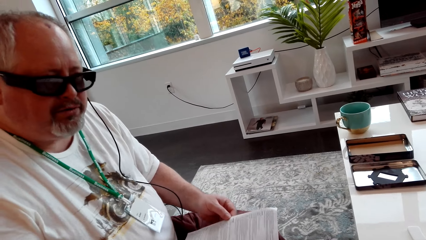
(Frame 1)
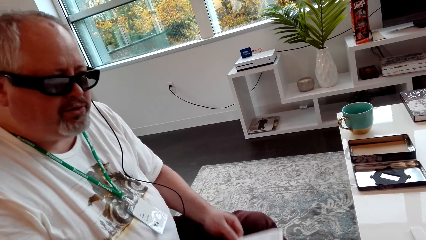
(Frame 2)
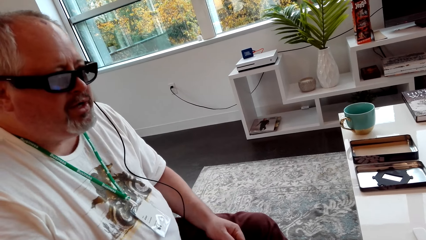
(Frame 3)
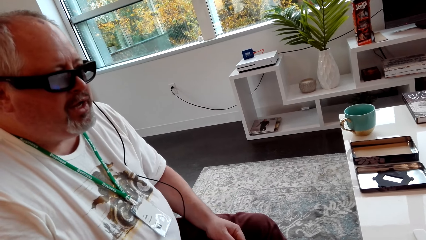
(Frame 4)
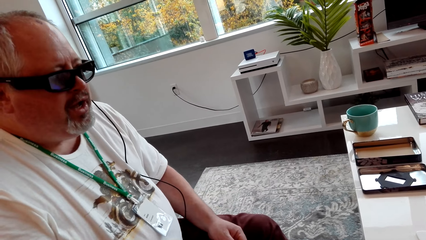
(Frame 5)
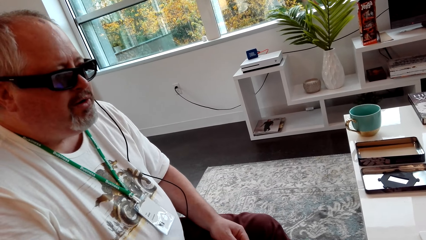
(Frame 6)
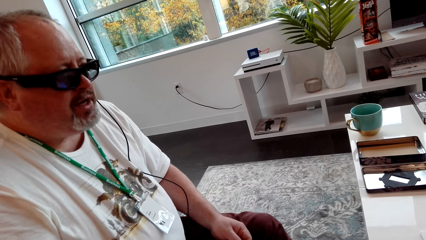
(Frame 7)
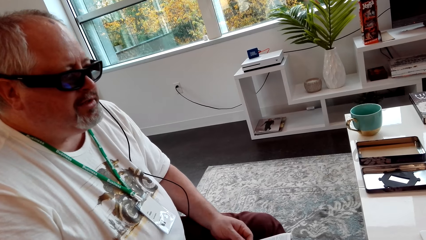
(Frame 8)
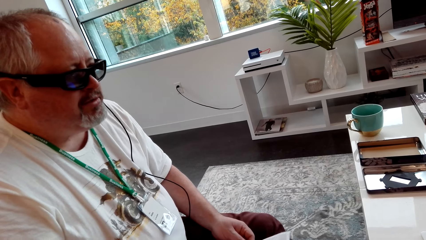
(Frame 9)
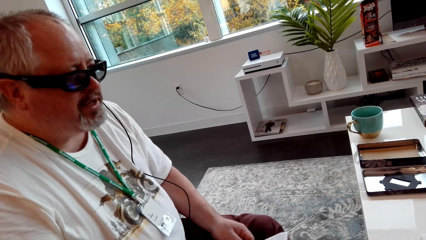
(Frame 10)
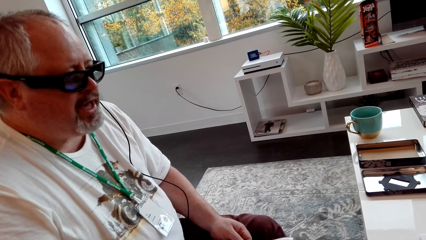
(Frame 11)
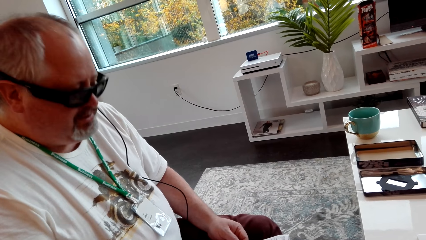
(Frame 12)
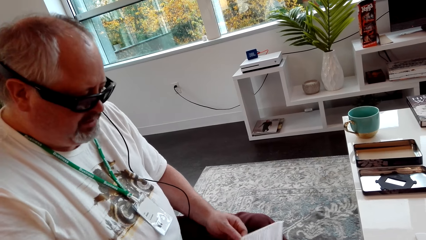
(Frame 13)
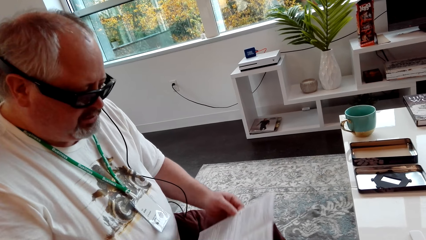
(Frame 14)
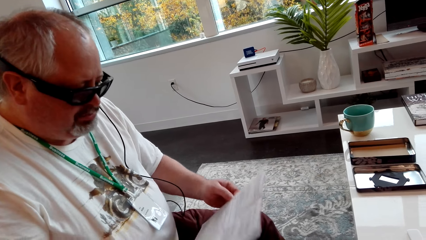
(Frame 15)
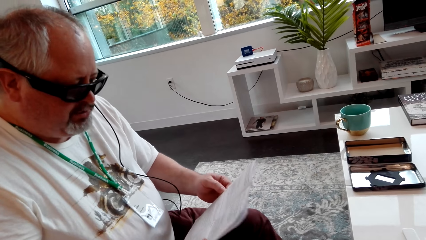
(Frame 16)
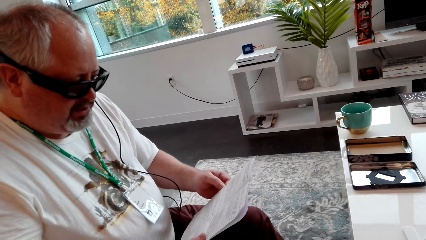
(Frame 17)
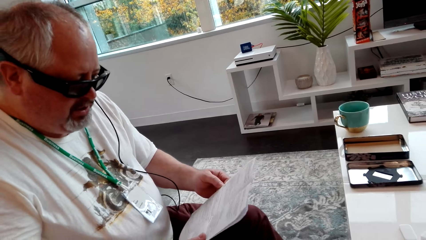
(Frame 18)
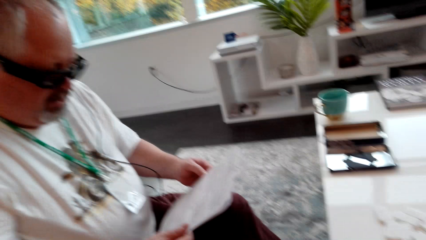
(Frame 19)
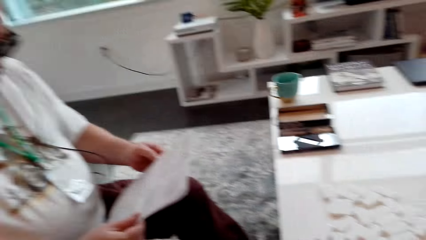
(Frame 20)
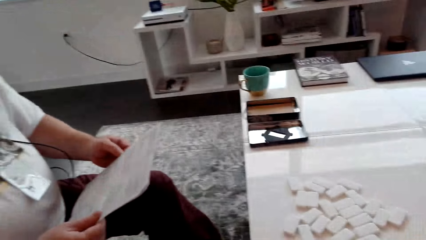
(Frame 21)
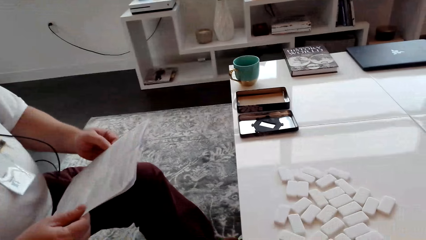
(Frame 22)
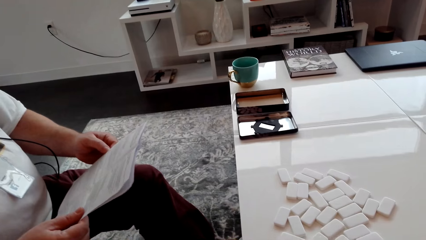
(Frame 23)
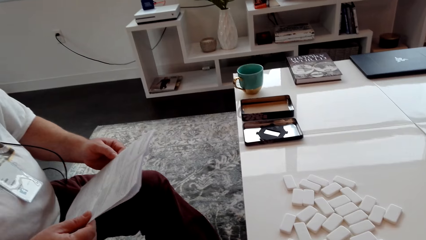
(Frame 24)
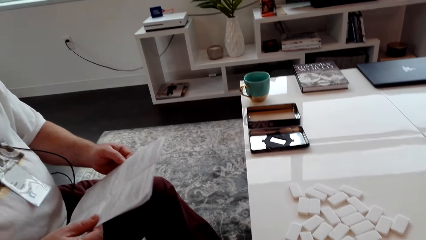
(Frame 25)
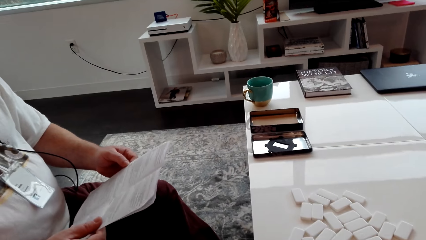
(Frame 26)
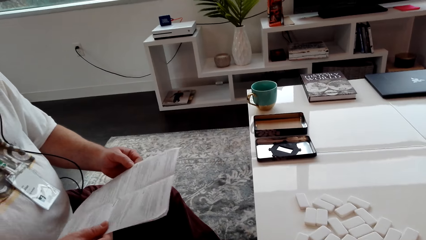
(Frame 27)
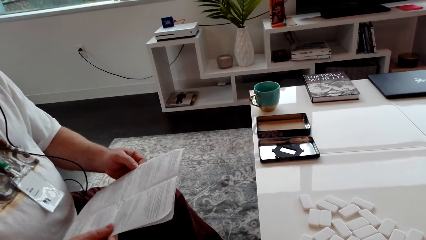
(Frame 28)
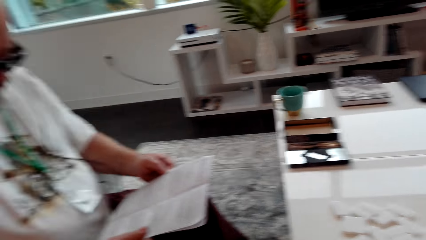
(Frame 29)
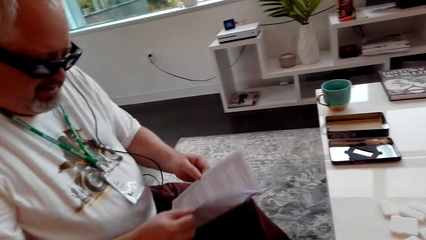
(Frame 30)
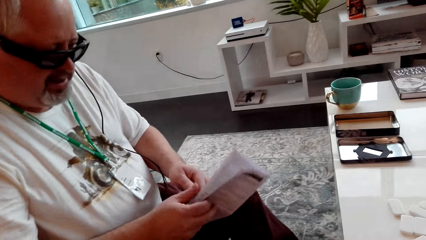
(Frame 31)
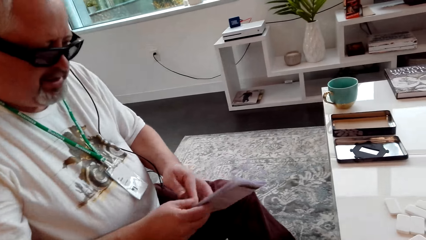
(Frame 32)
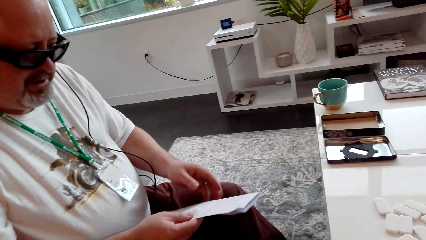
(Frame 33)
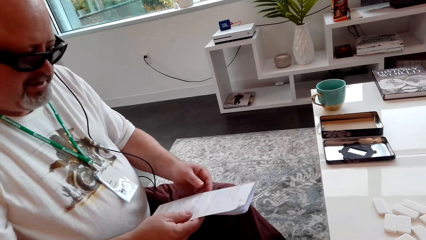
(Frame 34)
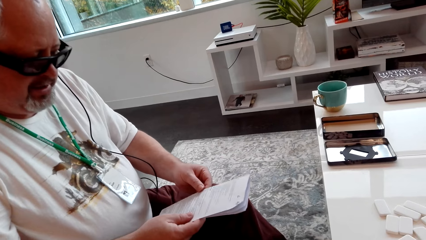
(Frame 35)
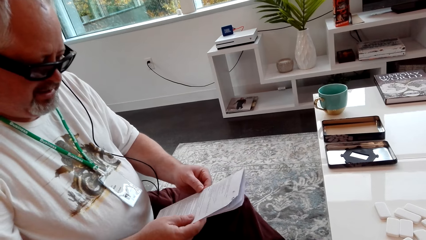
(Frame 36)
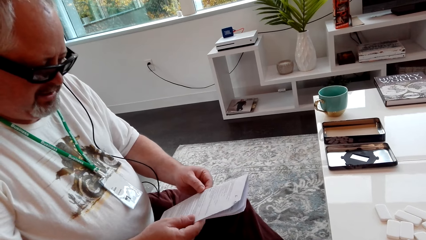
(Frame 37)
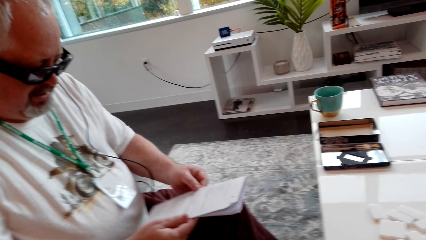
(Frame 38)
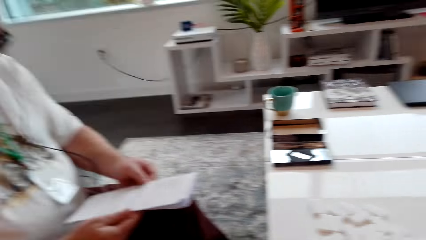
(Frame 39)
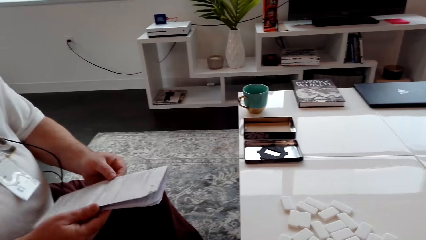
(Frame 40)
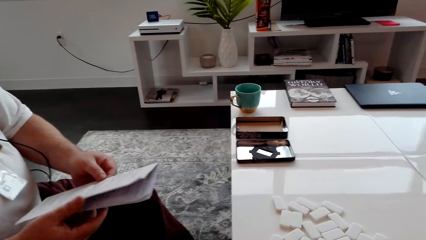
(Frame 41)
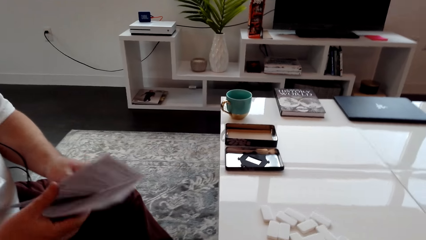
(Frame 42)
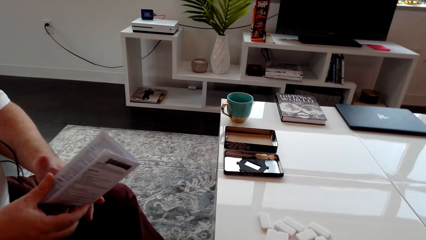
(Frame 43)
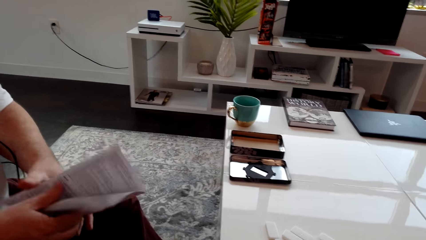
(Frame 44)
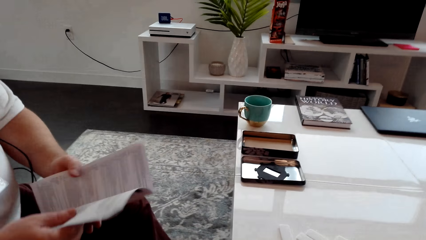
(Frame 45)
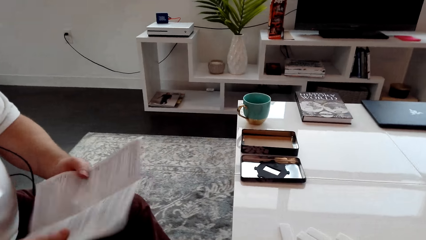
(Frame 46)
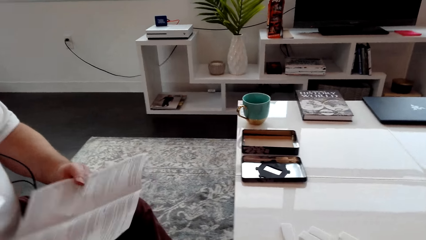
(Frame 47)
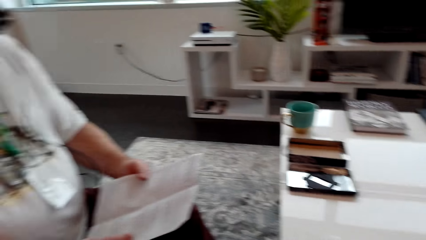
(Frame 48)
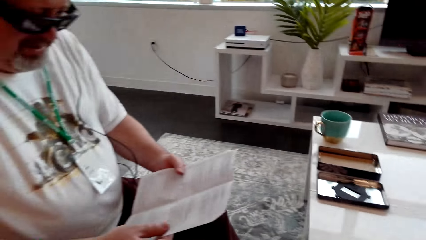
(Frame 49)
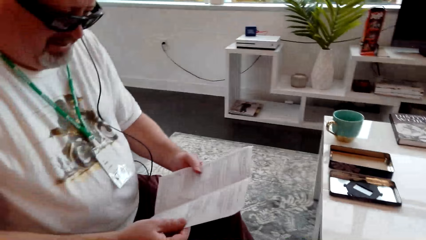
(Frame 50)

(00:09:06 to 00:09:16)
The camera wearer interacts with a man. The man takes a paper.

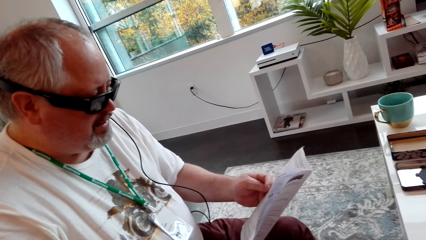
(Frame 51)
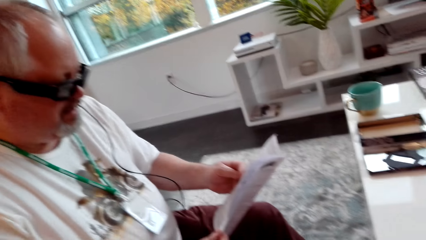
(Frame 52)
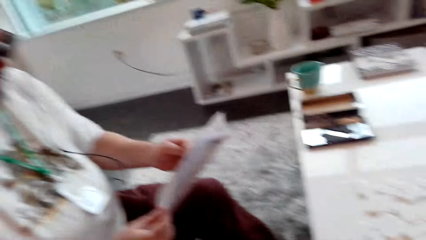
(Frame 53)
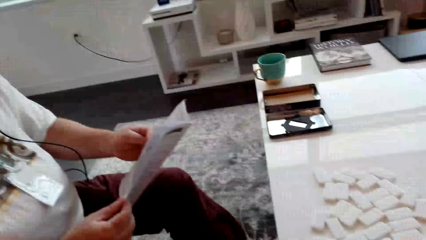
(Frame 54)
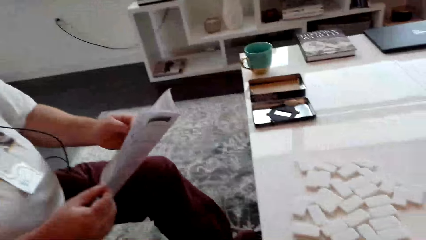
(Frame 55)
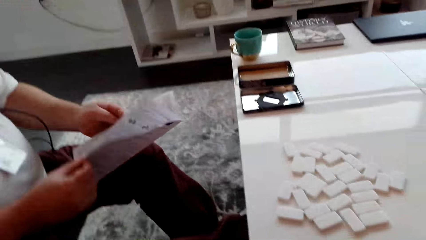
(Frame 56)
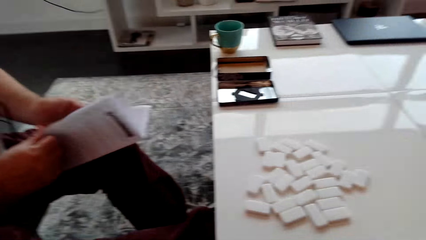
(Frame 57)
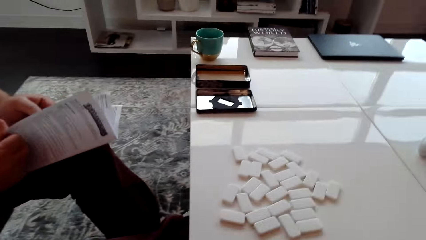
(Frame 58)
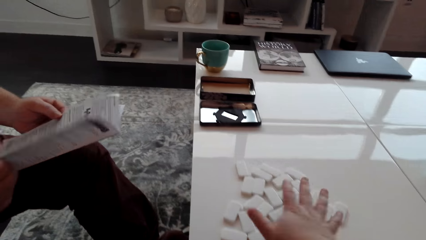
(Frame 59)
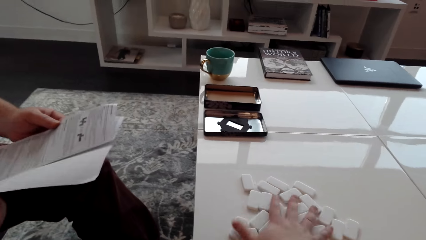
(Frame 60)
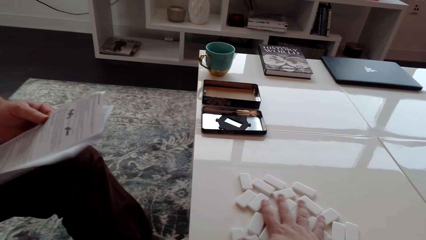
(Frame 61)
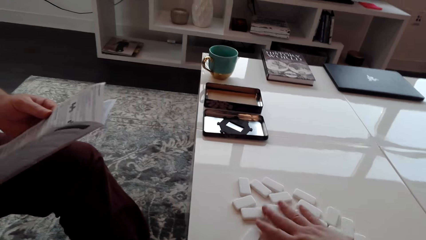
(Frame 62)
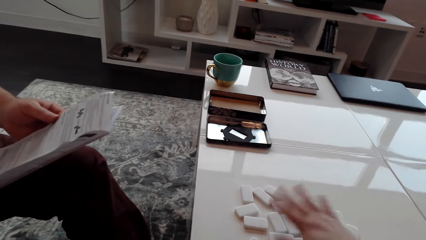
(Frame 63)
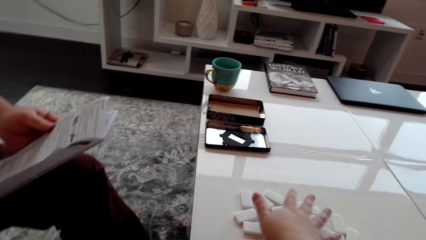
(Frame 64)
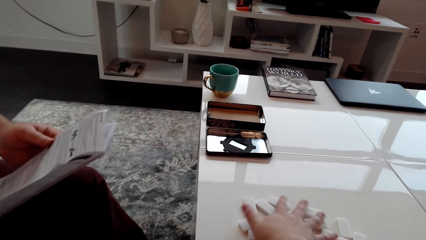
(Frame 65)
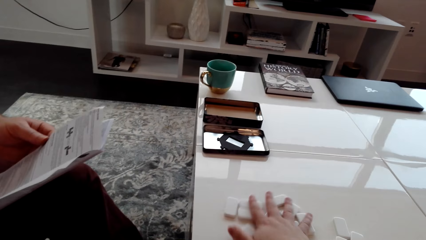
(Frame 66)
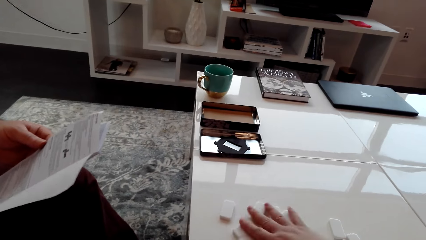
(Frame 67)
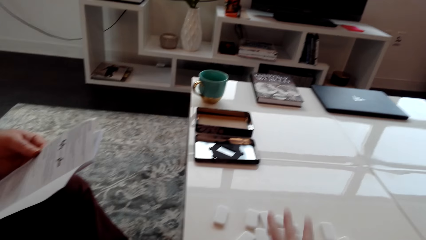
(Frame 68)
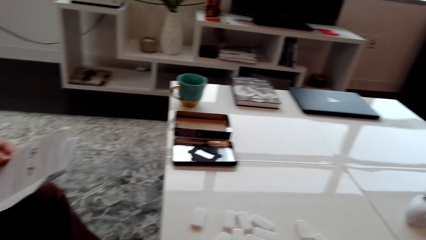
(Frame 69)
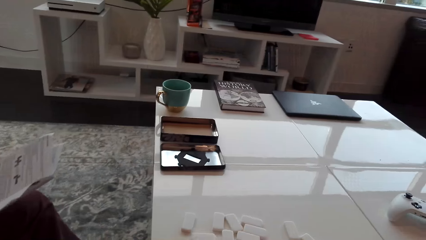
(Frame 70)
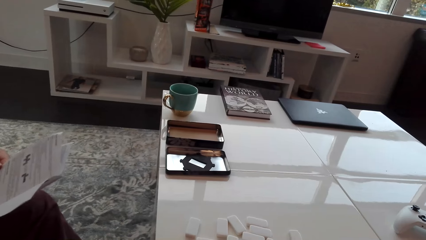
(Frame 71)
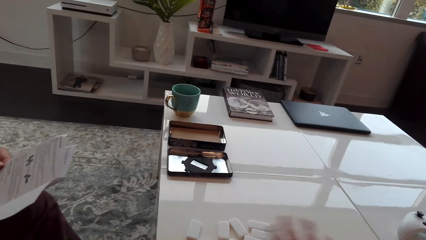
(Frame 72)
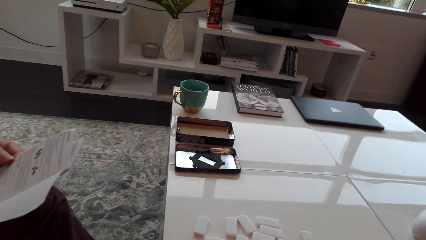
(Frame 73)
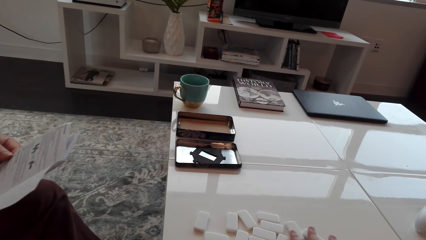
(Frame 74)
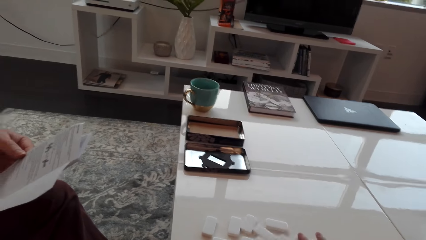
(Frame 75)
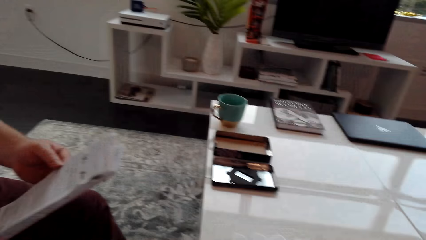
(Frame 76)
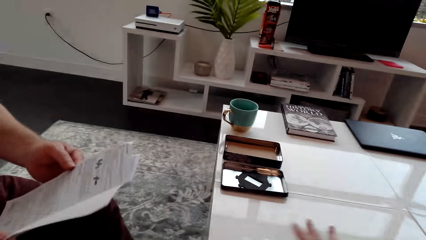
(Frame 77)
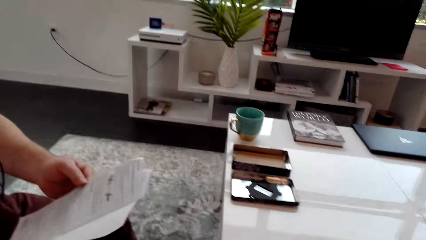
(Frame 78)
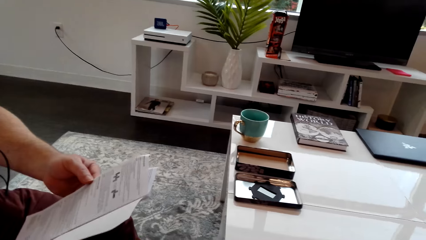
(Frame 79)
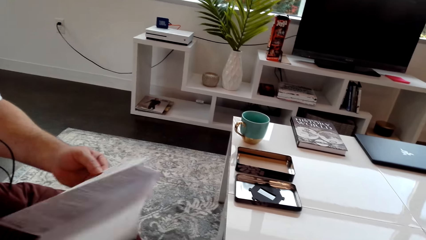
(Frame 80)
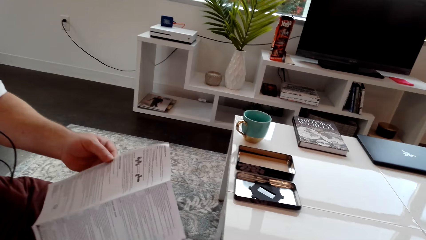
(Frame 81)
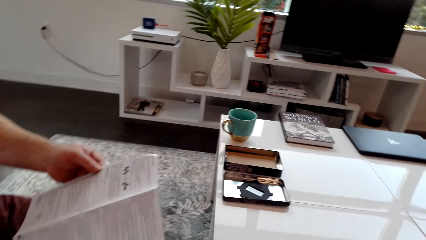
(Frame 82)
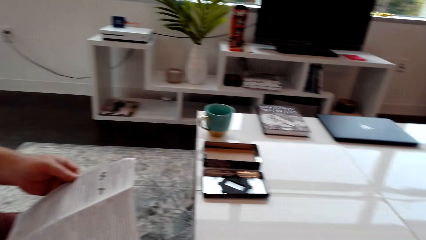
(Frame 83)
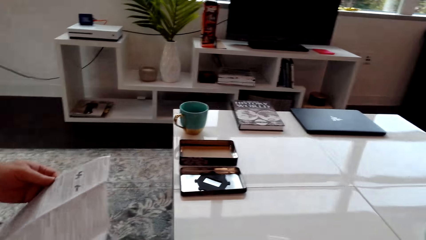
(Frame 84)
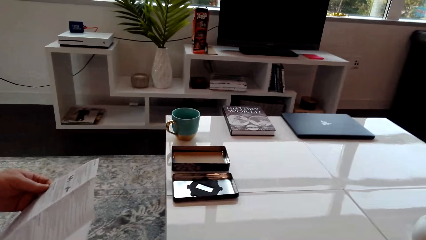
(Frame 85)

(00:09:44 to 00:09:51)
The camera wearer touches the dominoes. They spread the domino dice on the table.
